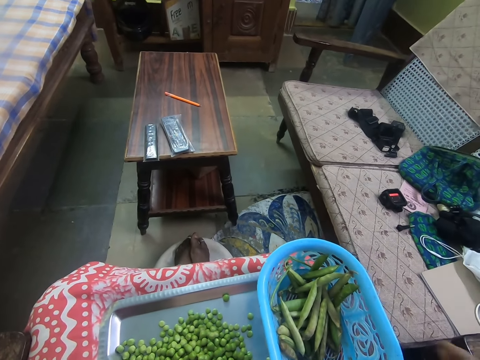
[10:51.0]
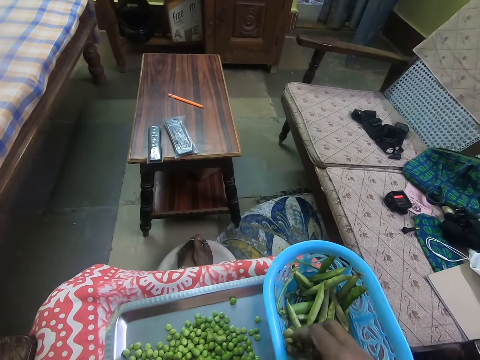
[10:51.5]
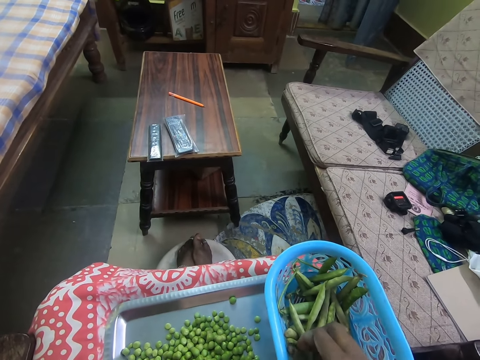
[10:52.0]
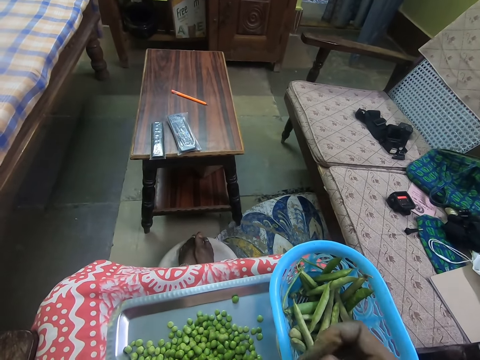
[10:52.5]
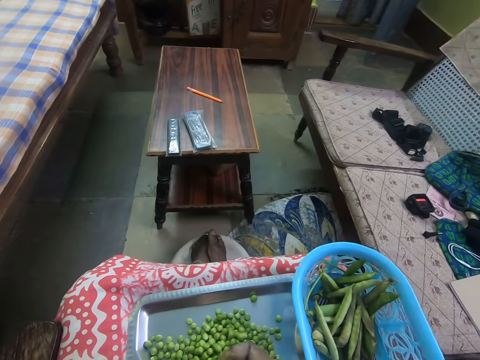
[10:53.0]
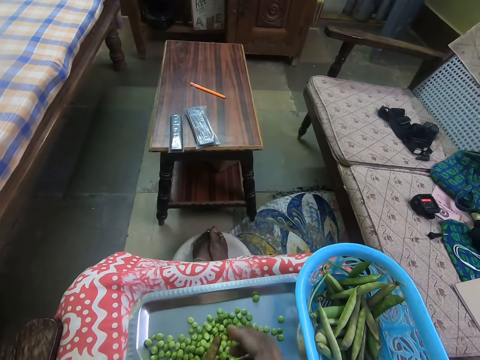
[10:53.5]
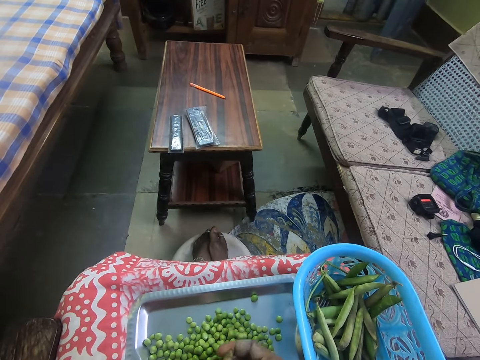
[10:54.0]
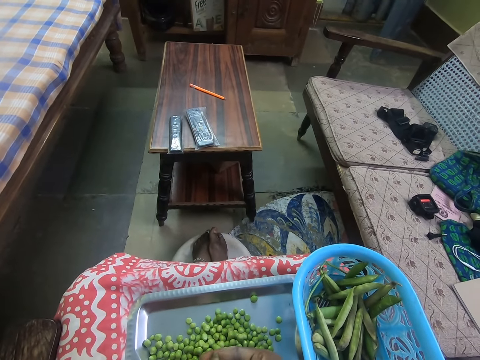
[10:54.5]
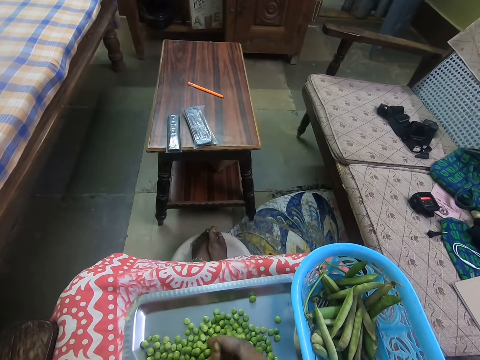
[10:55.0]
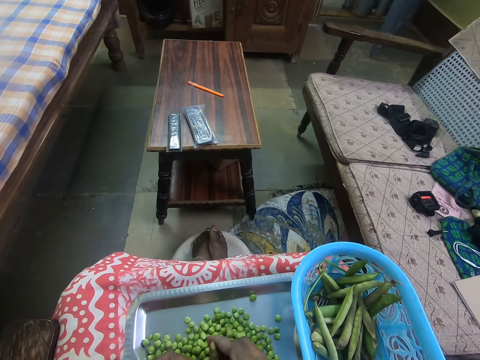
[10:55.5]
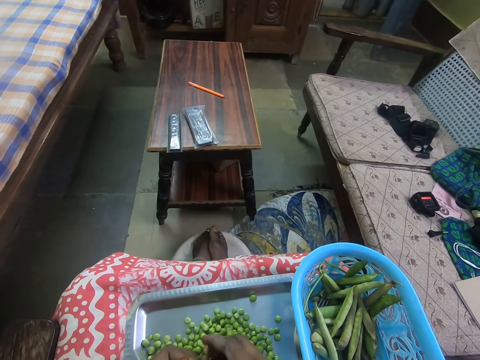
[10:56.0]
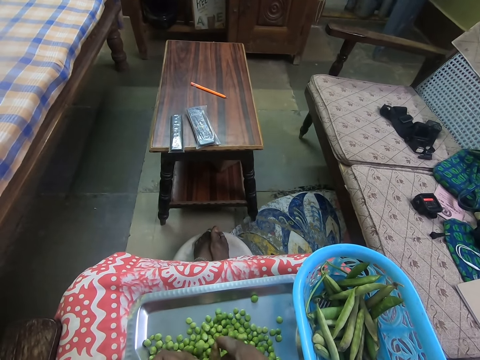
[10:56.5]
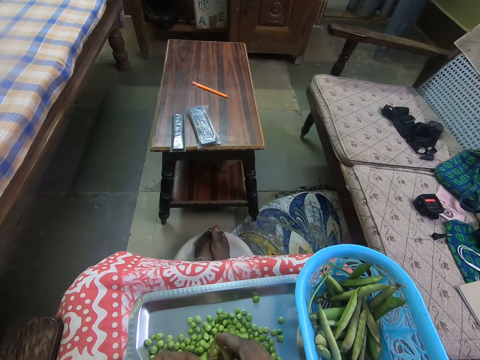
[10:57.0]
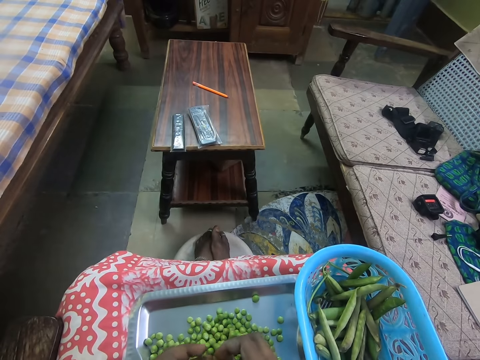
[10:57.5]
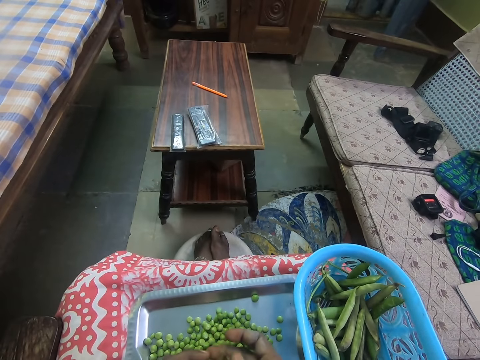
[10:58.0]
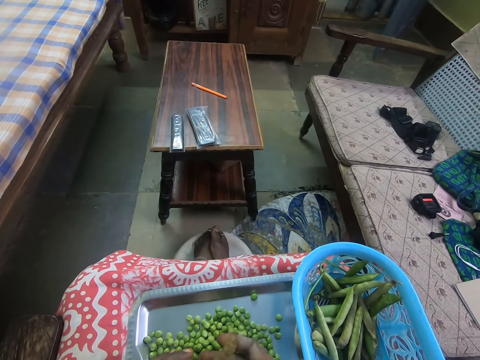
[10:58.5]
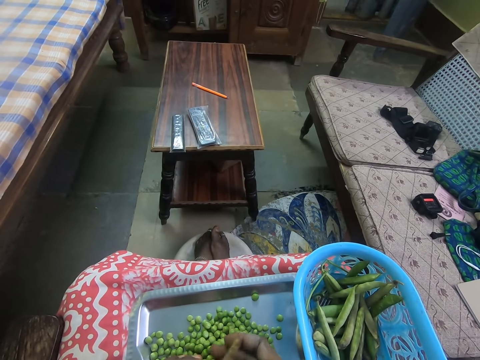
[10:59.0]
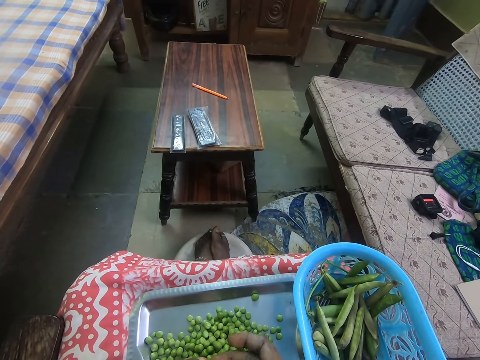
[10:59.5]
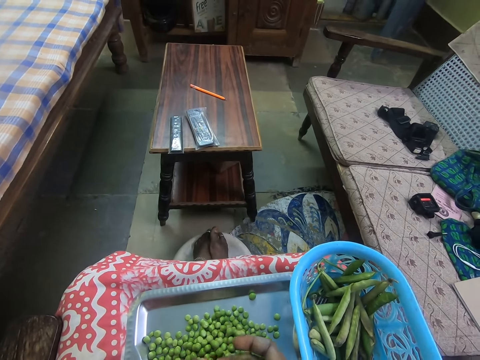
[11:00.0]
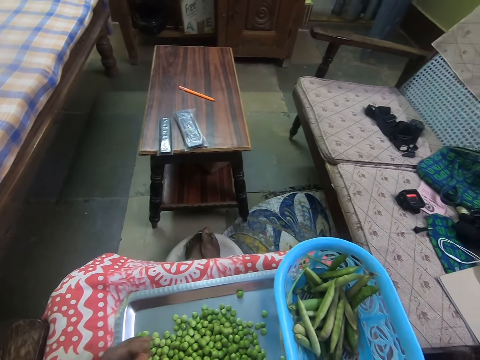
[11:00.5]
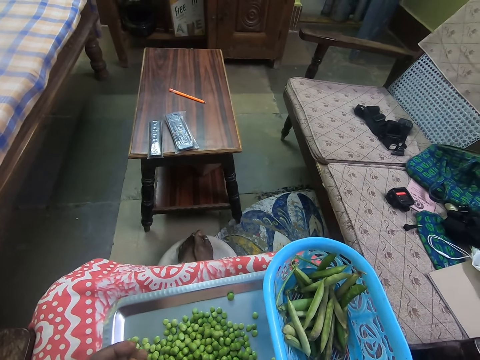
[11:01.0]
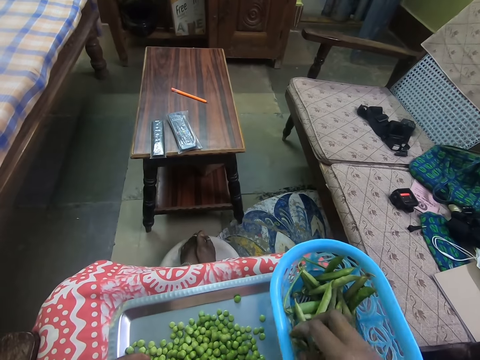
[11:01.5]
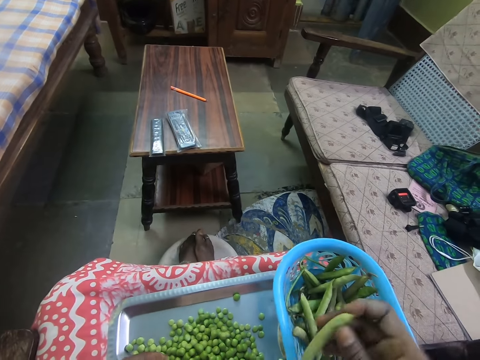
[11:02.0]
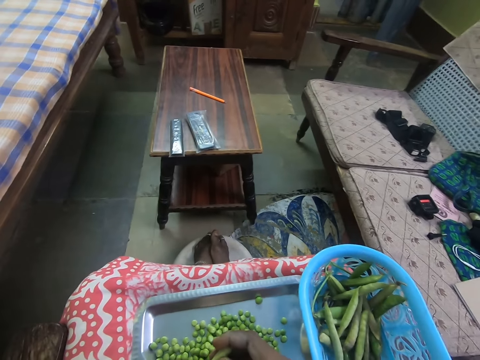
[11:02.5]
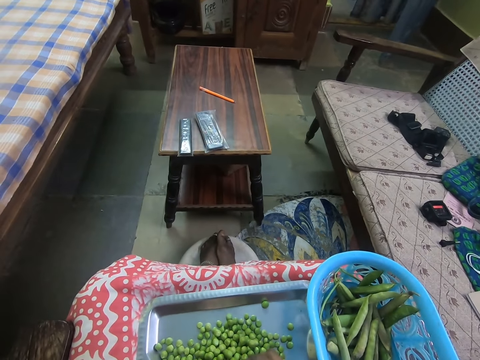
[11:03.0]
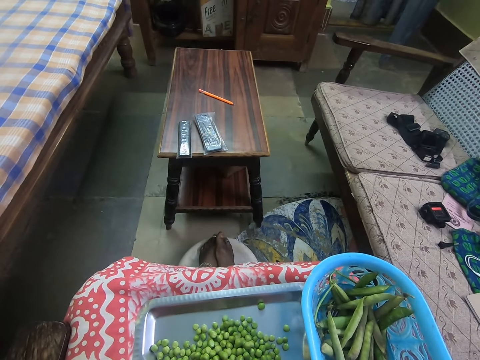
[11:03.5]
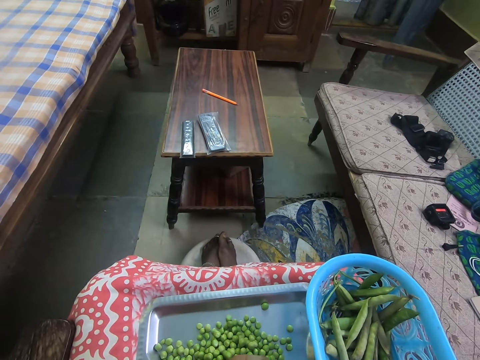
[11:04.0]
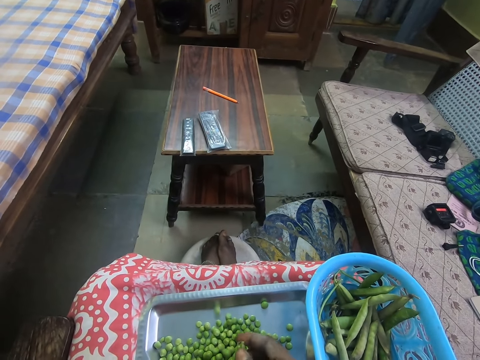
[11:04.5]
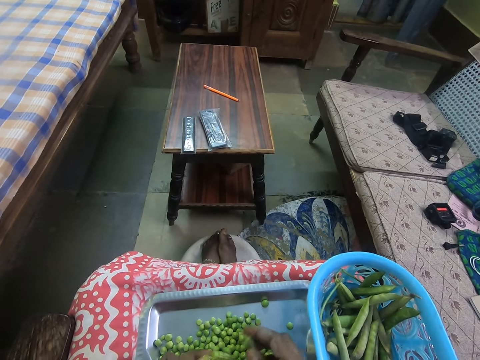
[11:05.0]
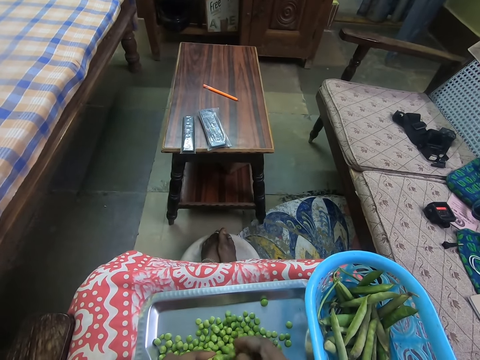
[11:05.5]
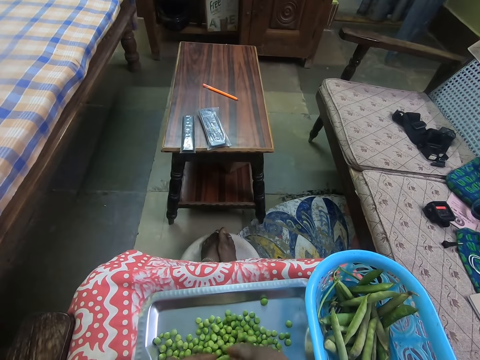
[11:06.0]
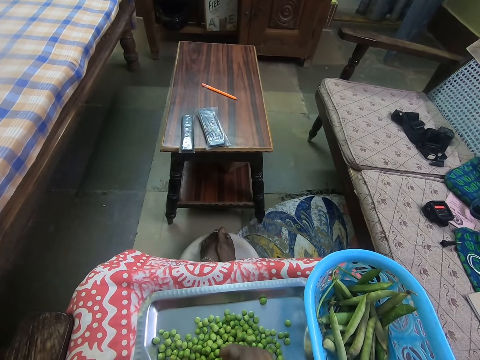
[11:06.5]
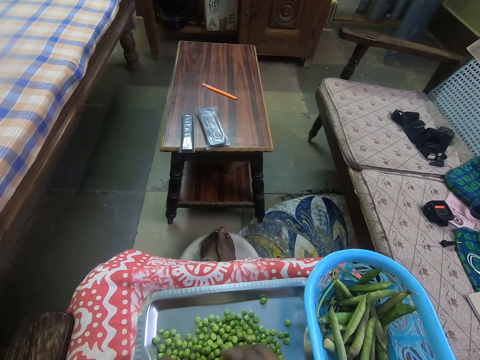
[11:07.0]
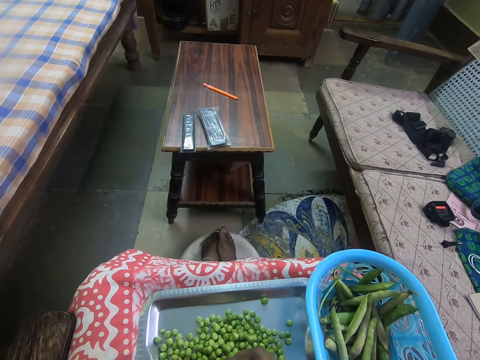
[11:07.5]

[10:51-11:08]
The camera wearer throws away the pod. They pick a pod of peas. They peel the pod of peas. They remove the peas from the pod. They throw away the pod. They pick a pod of peas. They peel the pod of peas. They remove the peas from the pod.

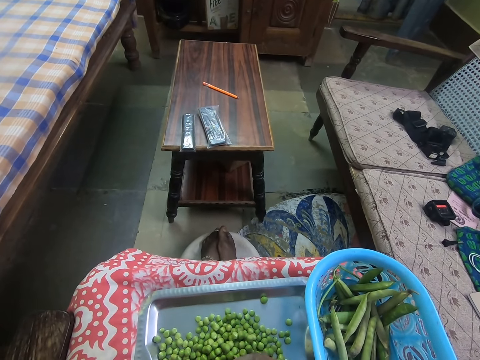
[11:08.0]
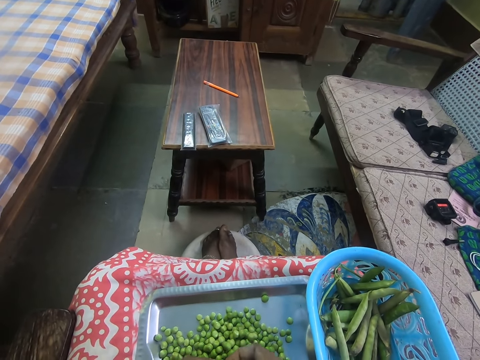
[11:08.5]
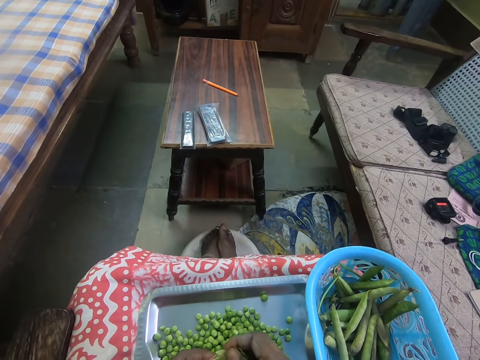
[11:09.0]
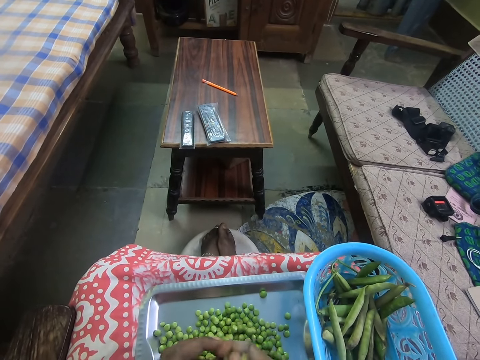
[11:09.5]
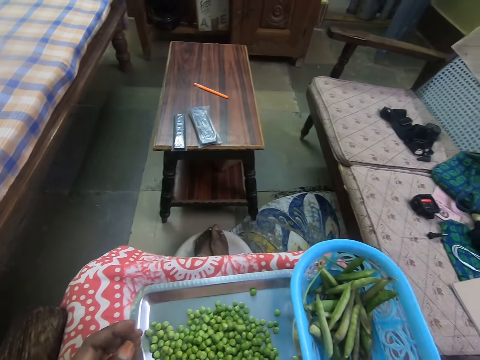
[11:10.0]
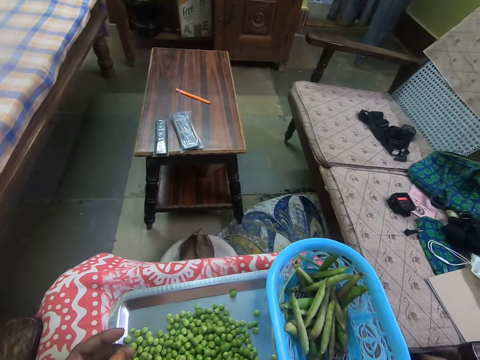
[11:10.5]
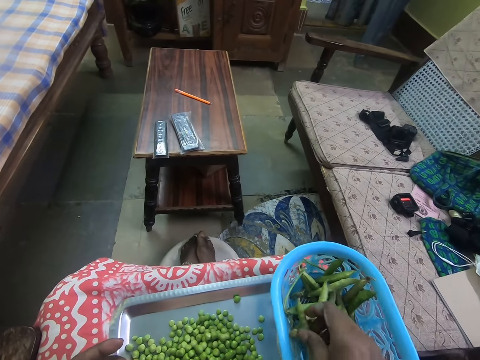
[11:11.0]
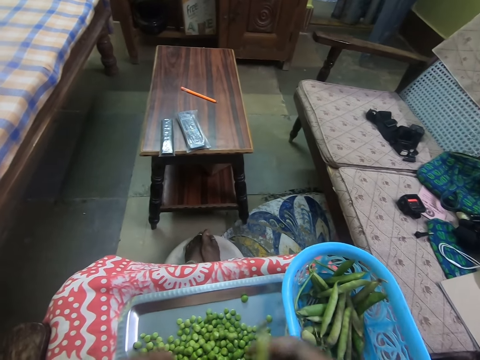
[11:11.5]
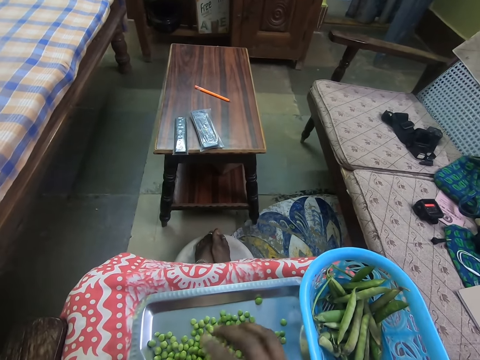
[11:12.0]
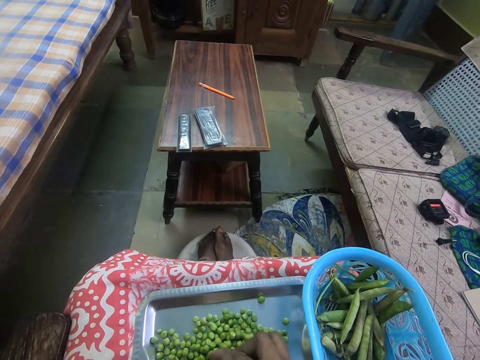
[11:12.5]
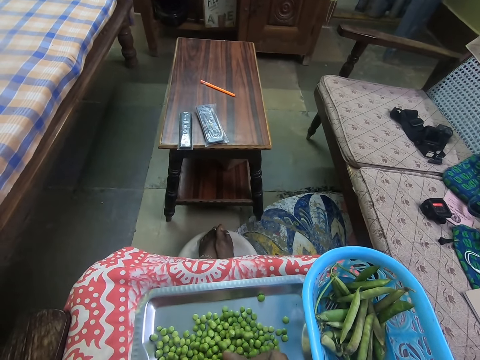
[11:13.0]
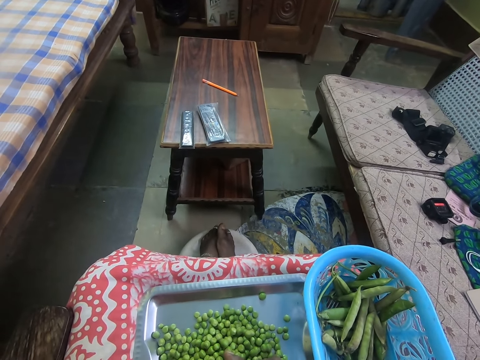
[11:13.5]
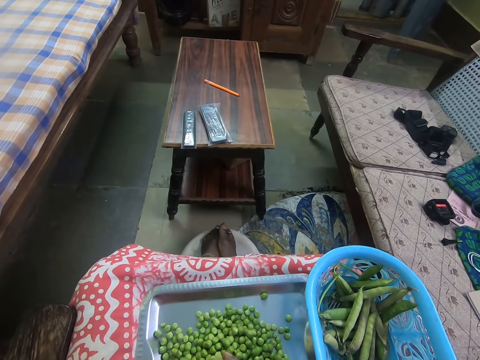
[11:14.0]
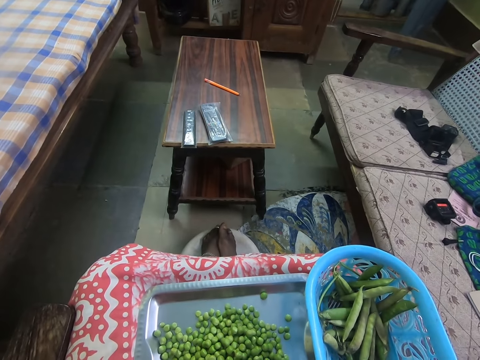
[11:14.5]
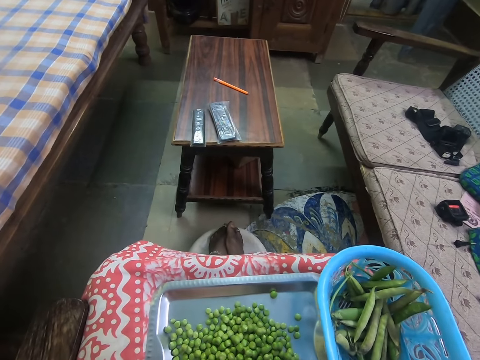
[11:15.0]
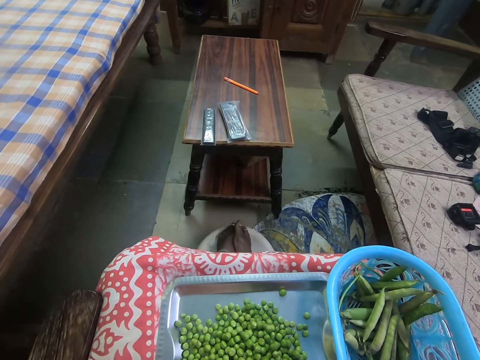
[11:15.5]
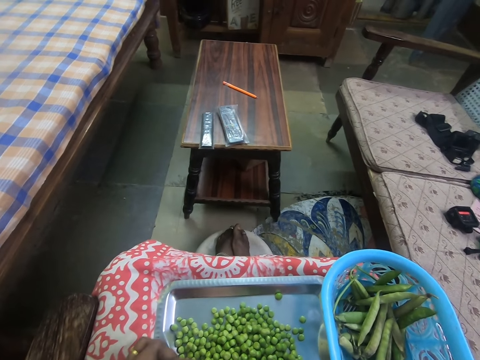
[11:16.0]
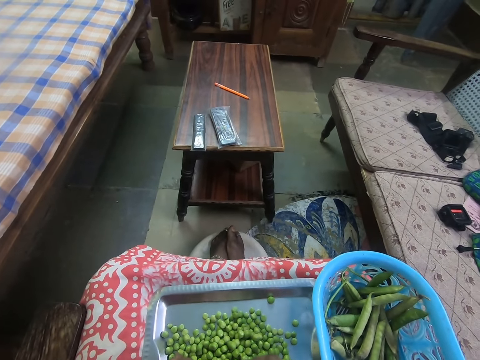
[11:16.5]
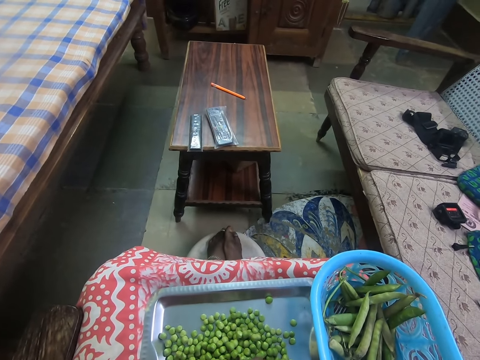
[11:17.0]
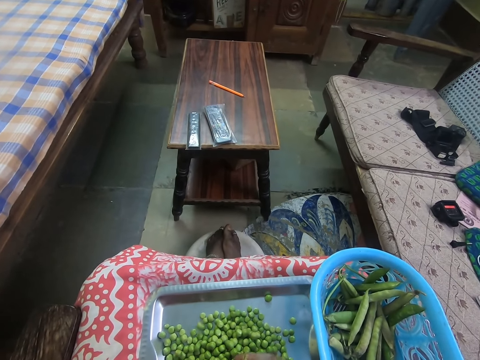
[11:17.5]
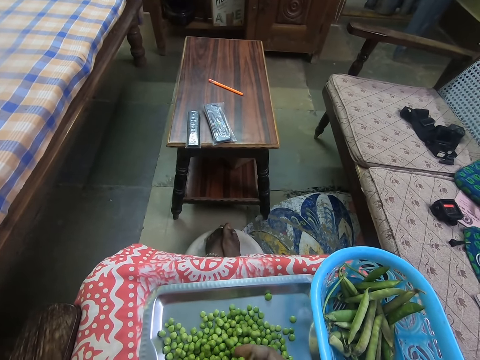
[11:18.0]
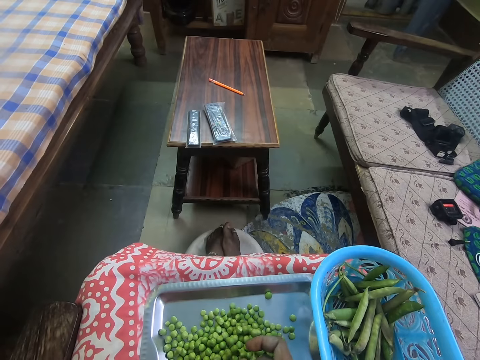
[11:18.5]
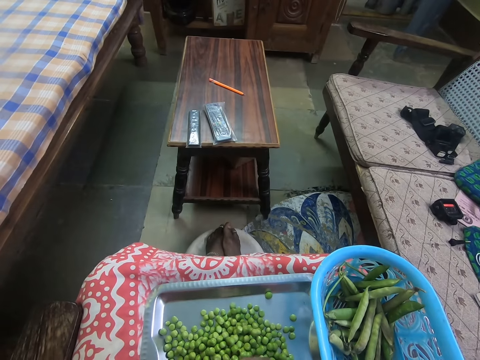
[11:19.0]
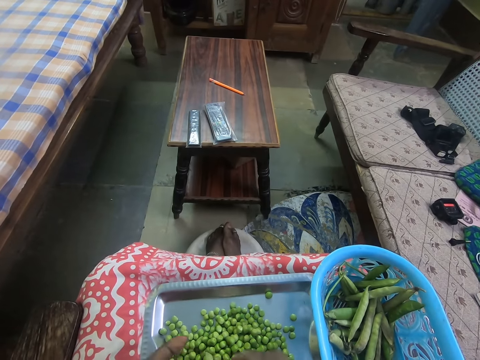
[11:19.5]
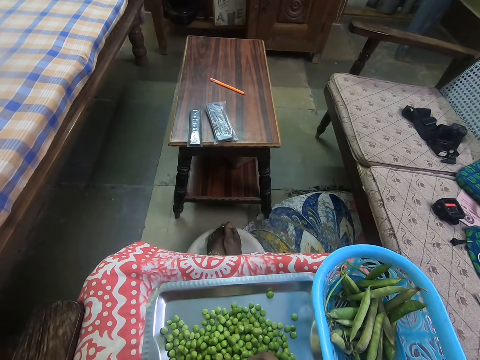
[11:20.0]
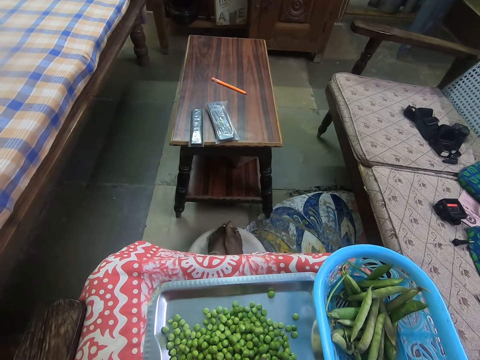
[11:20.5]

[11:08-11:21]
The camera wearer throws away the pod. They pick a pod of peas. They peel the pod of peas. They remove the peas from the pod.
